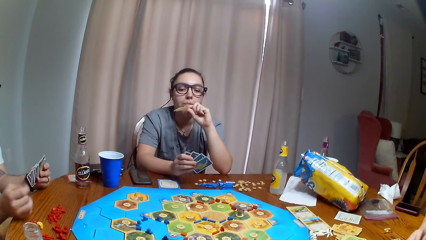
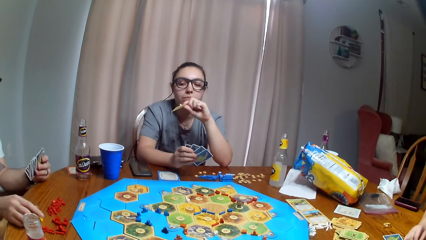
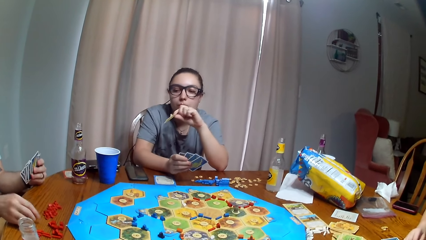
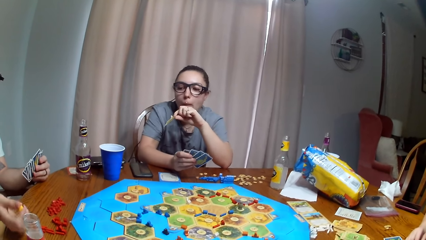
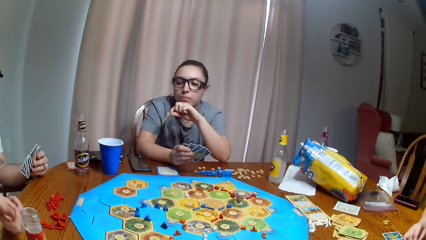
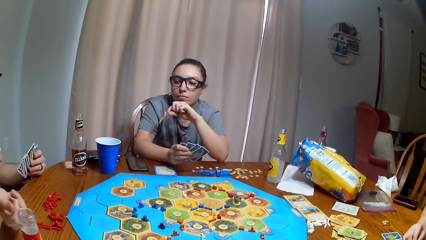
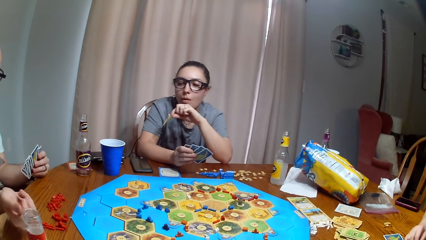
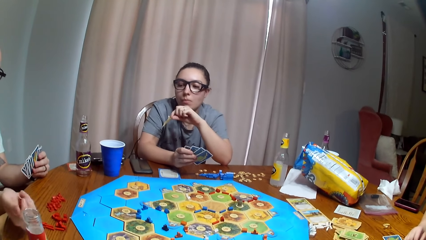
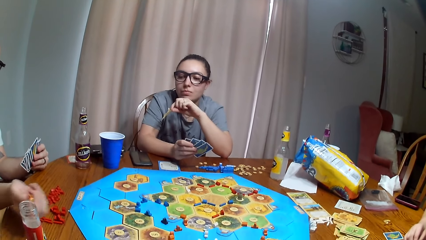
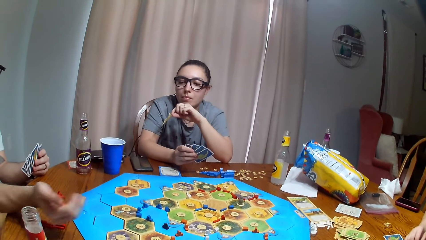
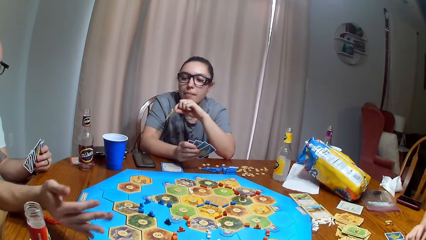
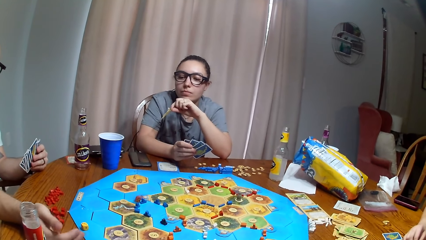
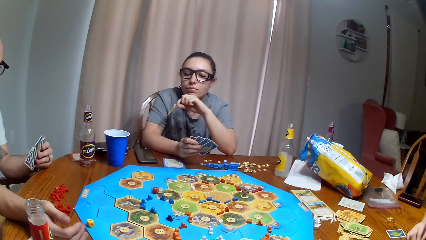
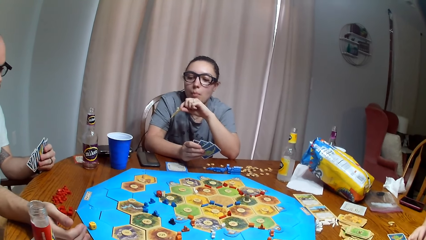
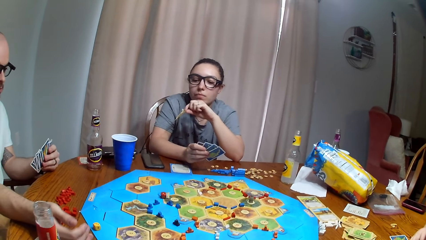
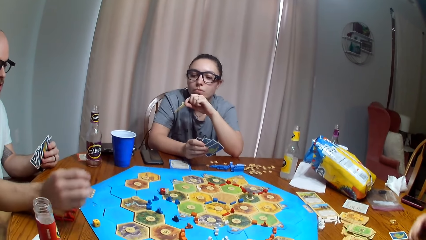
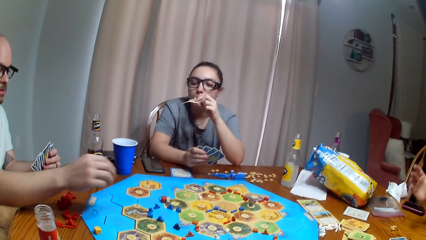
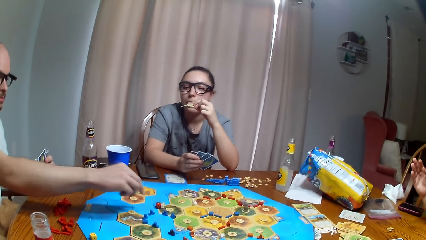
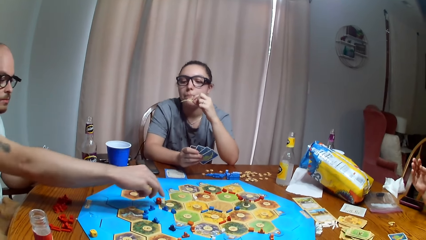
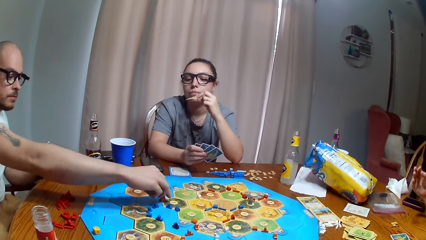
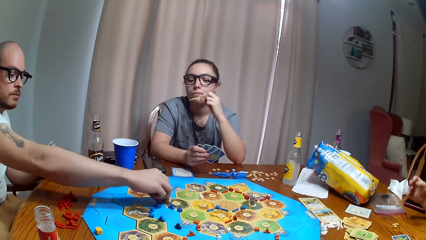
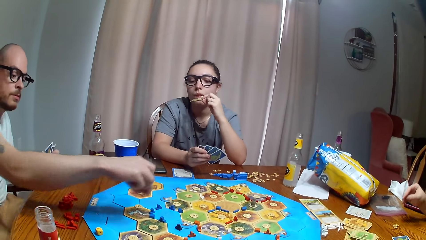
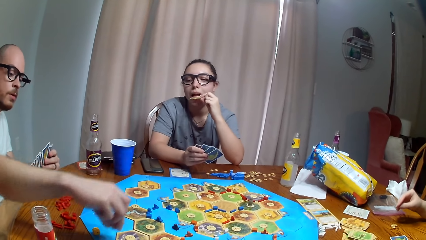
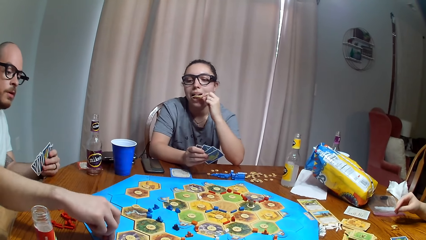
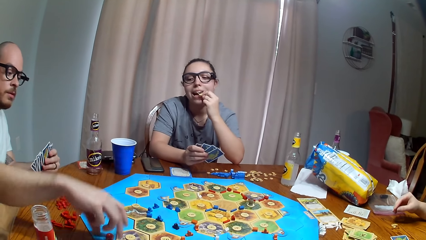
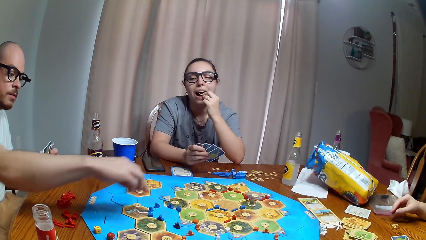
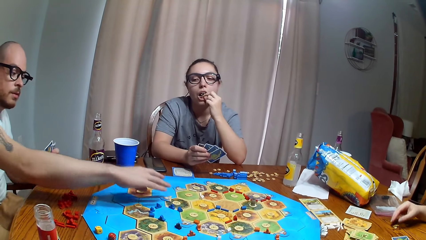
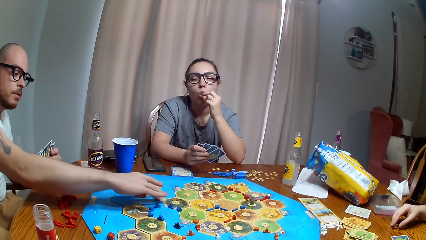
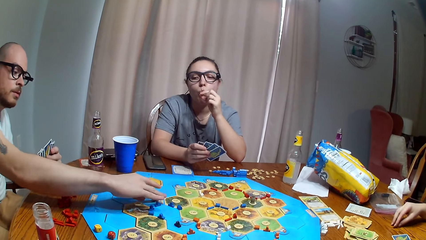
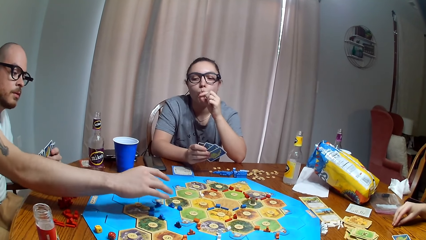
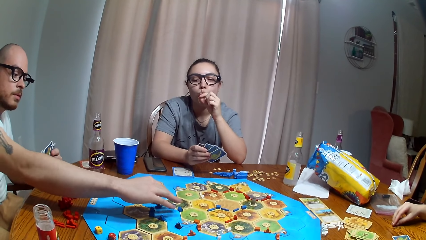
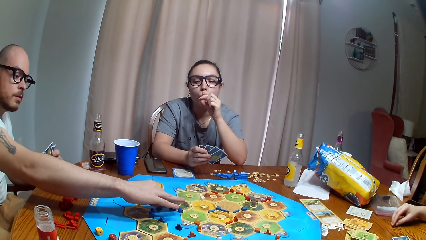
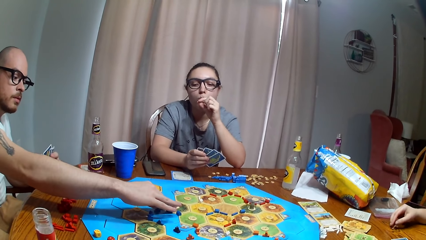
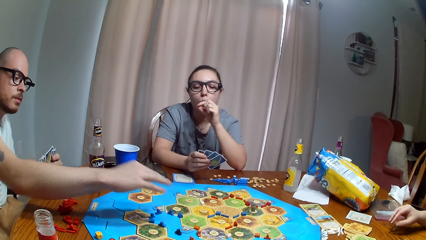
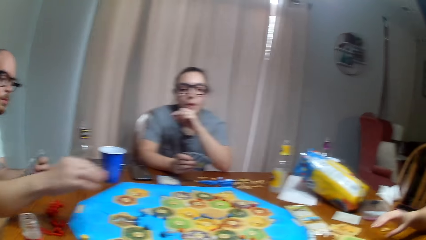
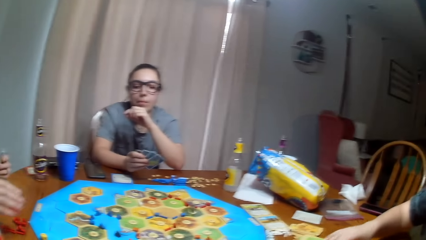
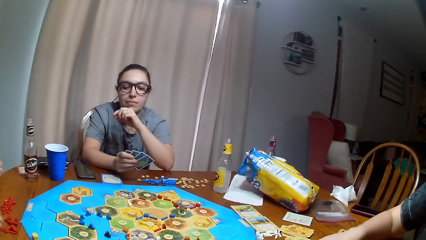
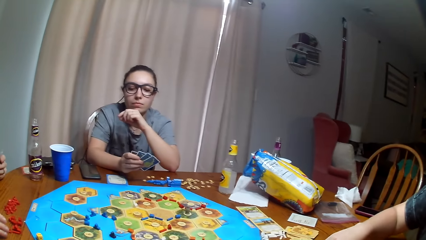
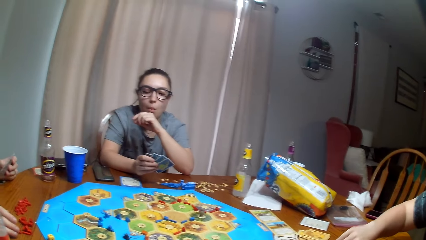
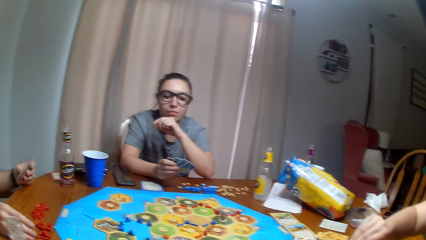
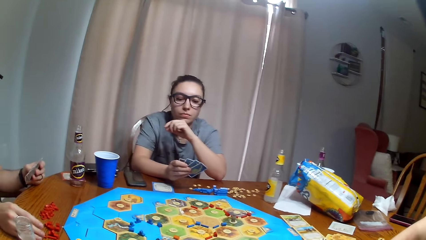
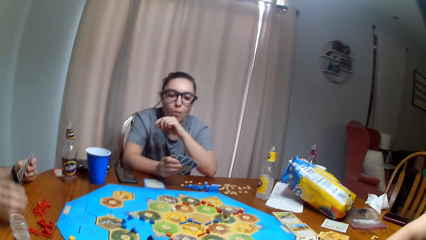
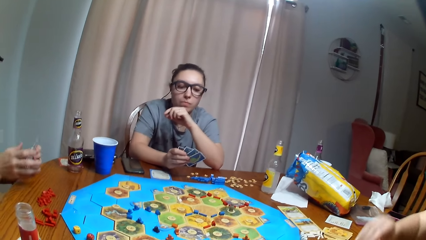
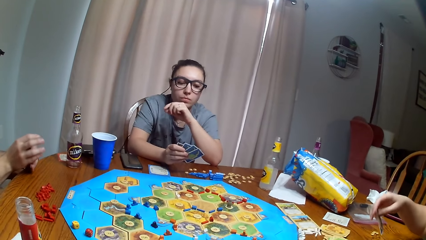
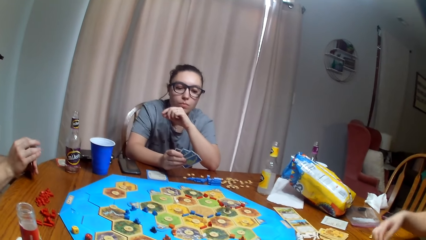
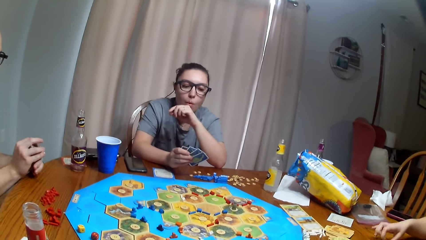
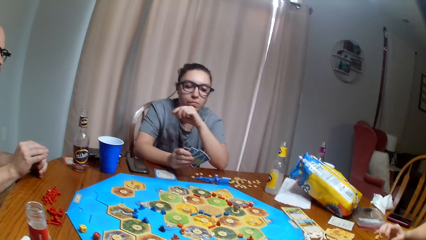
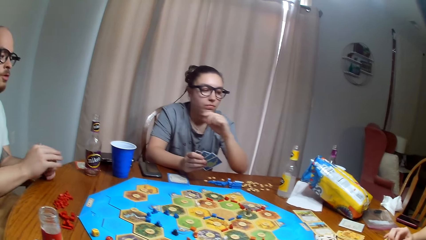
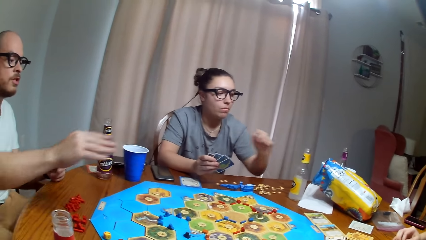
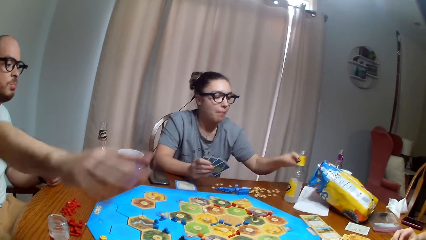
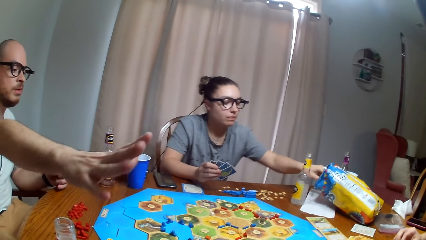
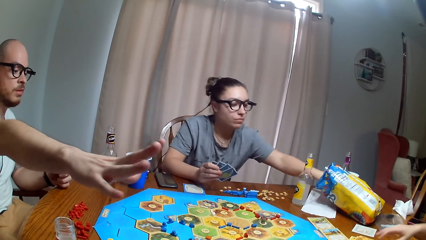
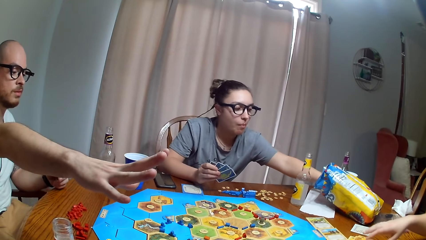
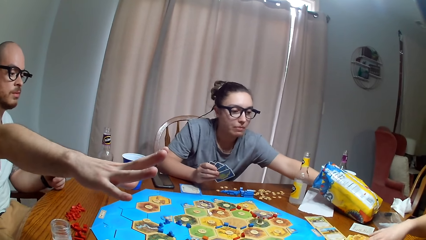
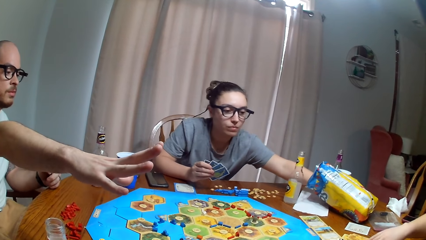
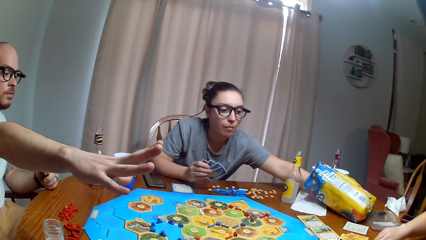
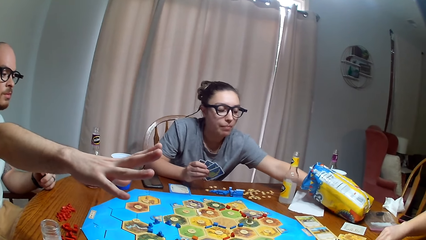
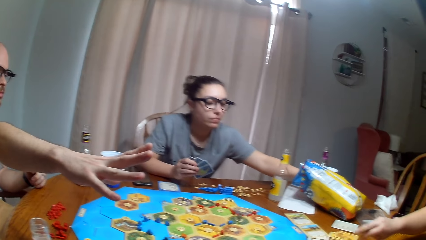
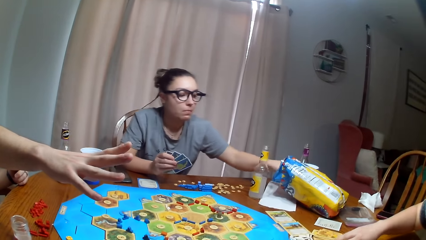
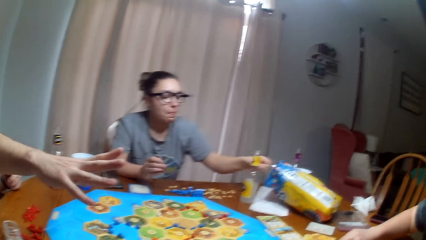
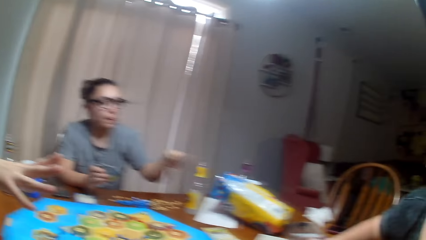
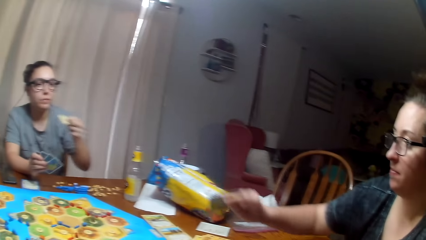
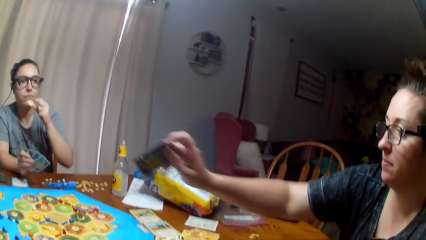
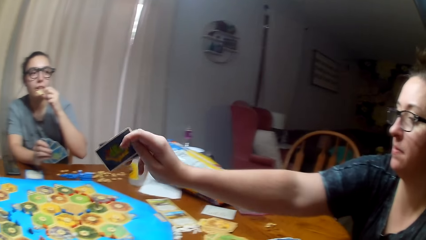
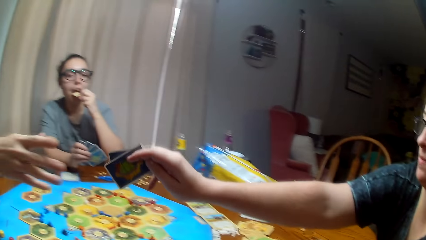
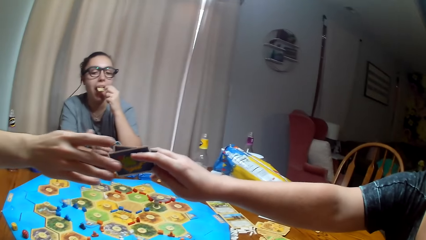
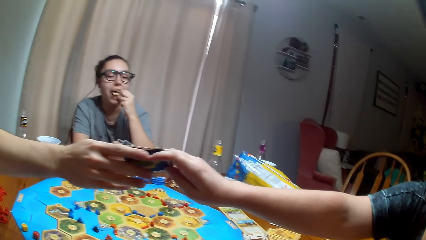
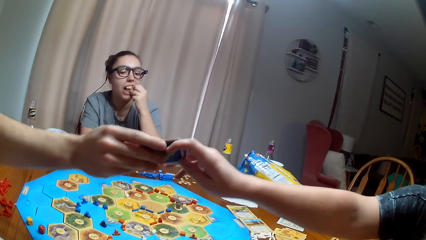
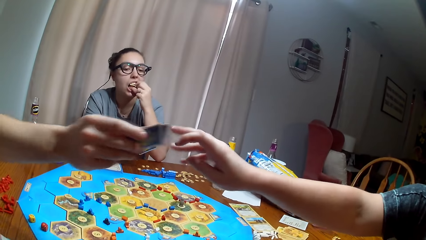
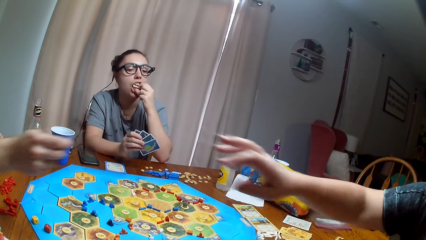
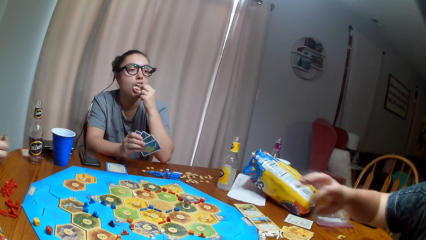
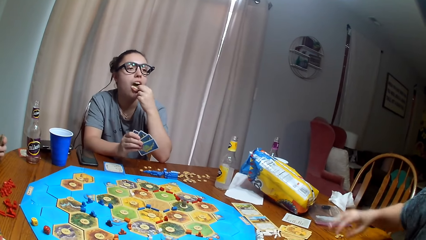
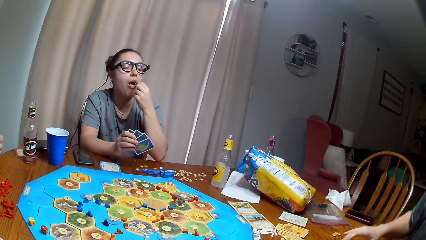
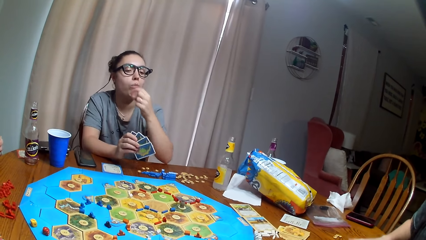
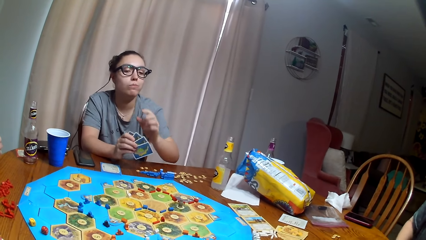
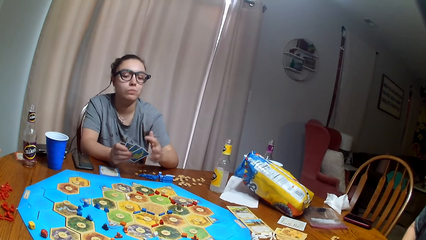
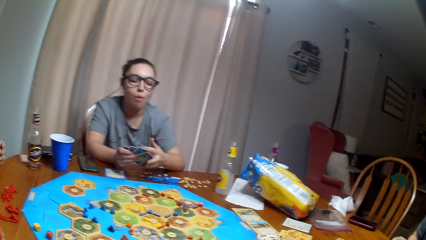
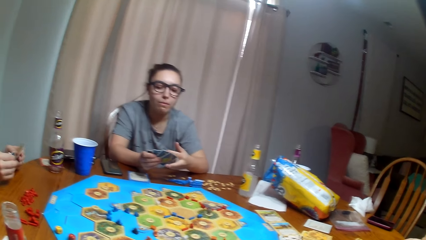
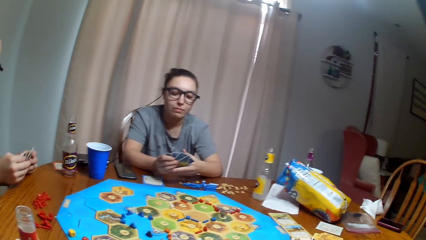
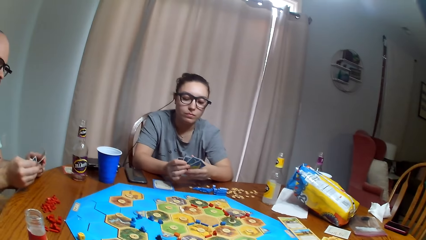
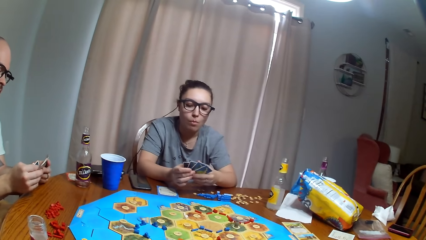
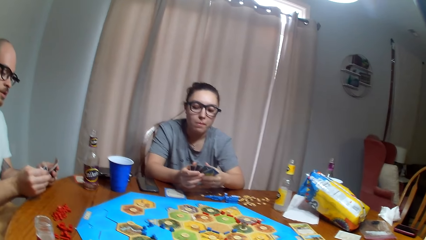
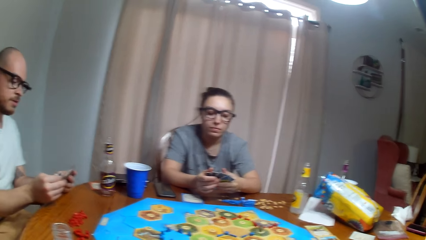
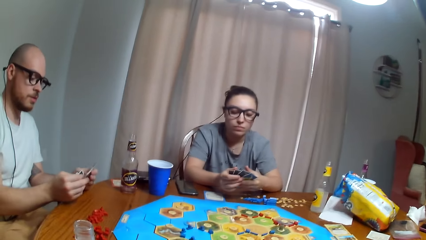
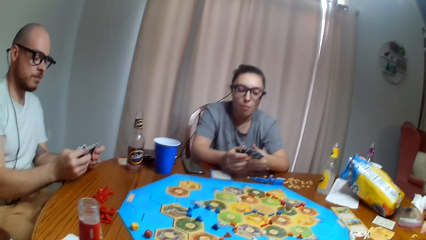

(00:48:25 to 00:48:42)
The camera wearer picks and rolls the dice on the table. A woman picks the dice. The woman throws the dice. A man moves something. The man plays the Tabletop Board Game. Another woman picks cards. The man picks cards from the second woman. A third woman eats the crisps. The man stretches the hand. The third woman picks the chips. The second woman gives the man the card. The third woman eats the chips.
